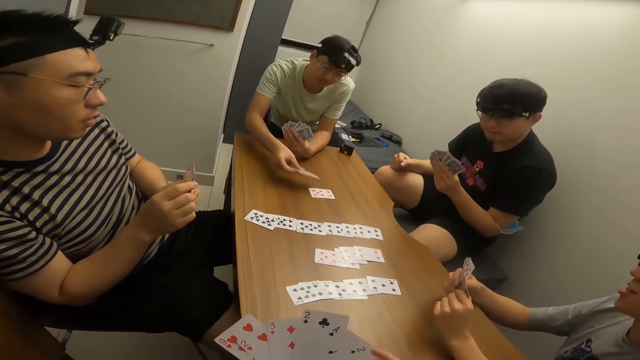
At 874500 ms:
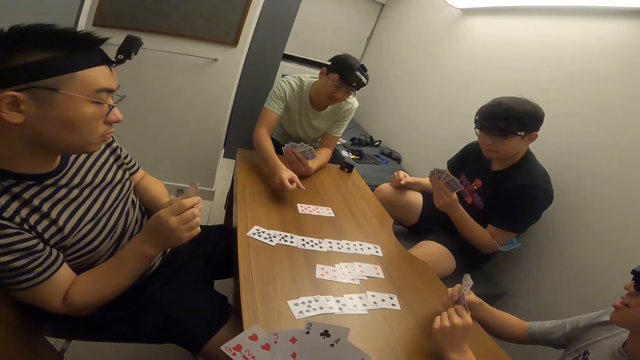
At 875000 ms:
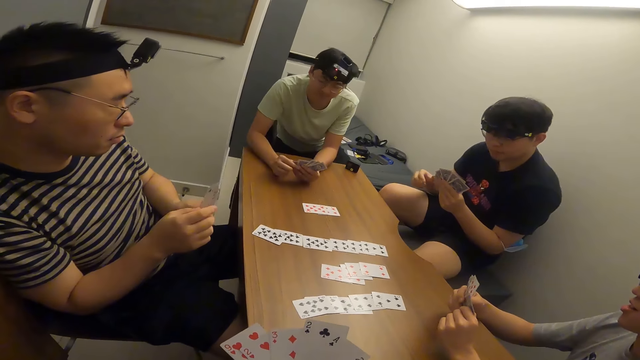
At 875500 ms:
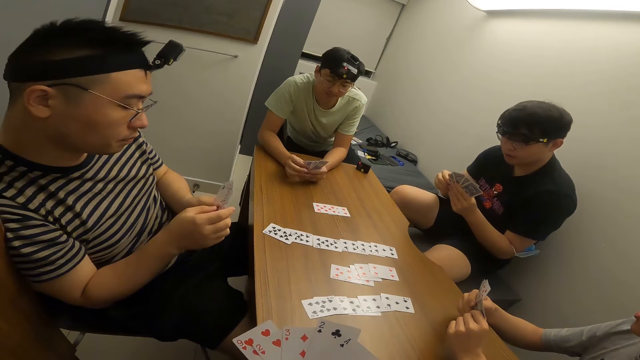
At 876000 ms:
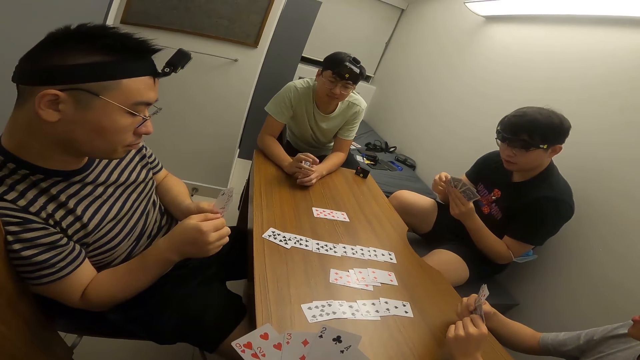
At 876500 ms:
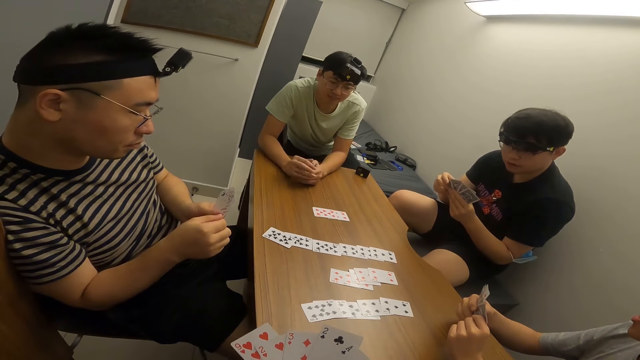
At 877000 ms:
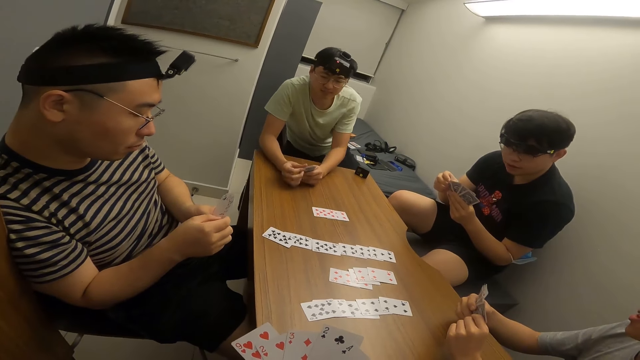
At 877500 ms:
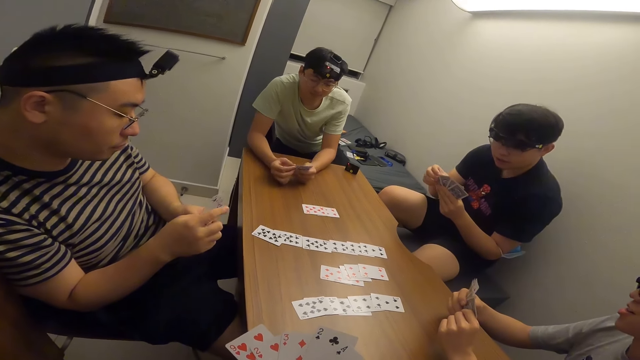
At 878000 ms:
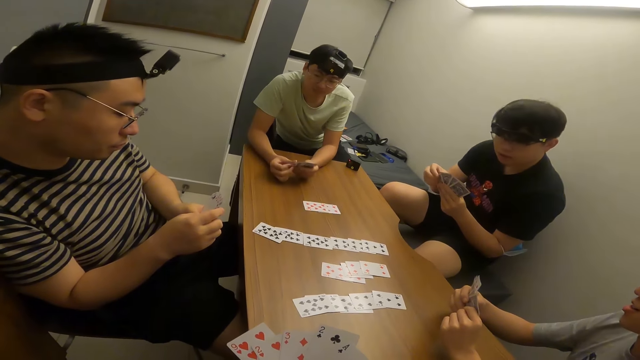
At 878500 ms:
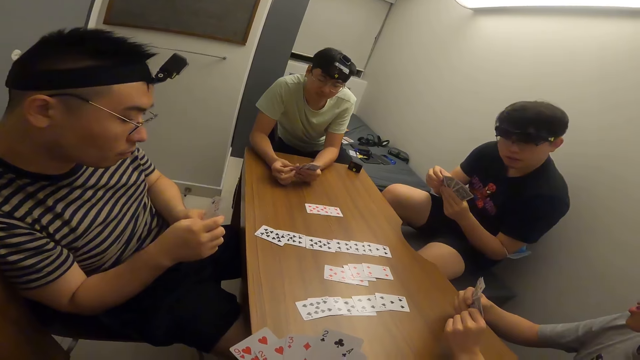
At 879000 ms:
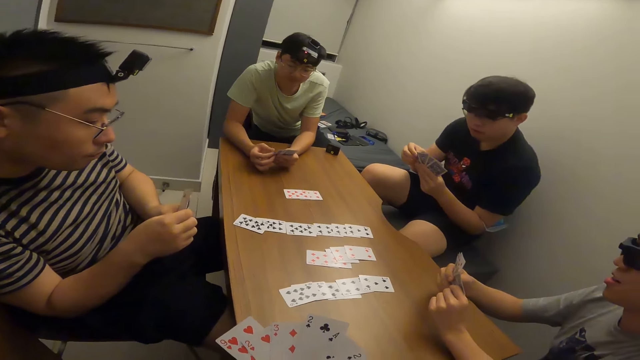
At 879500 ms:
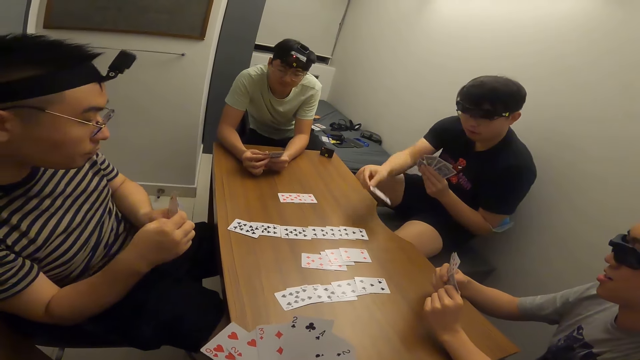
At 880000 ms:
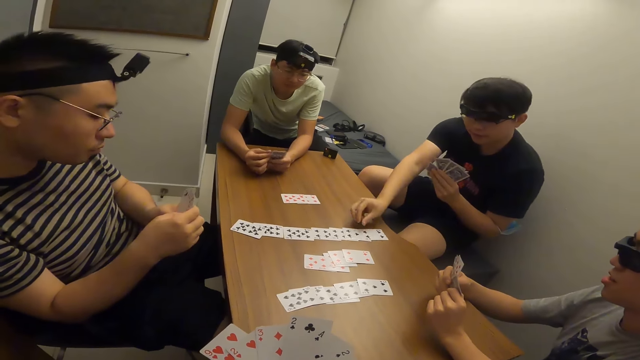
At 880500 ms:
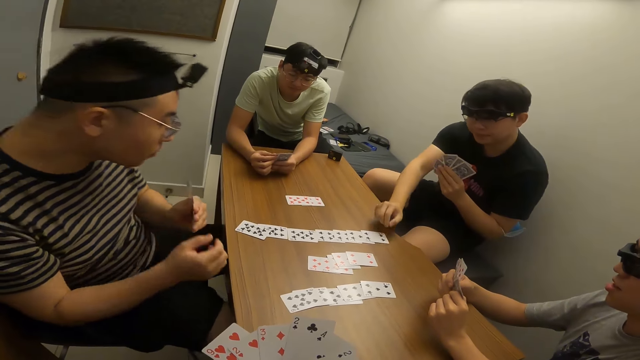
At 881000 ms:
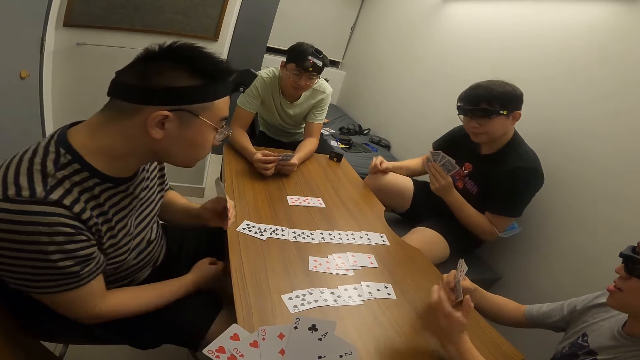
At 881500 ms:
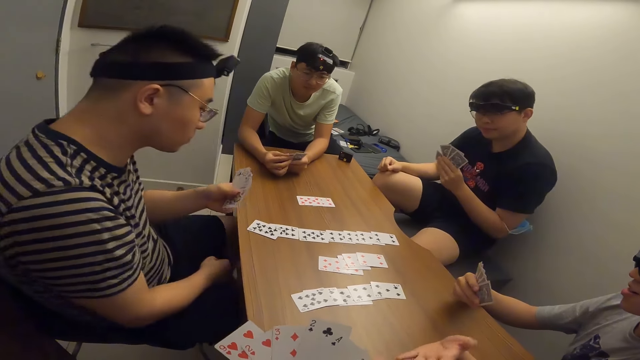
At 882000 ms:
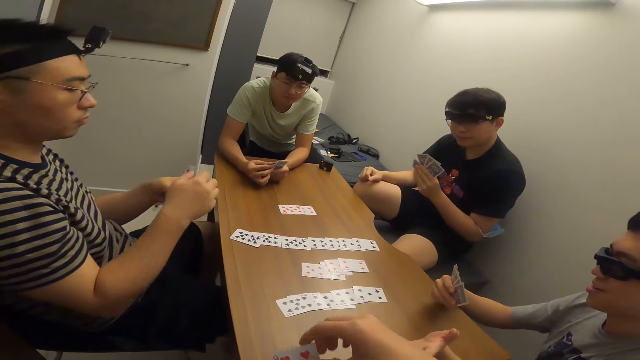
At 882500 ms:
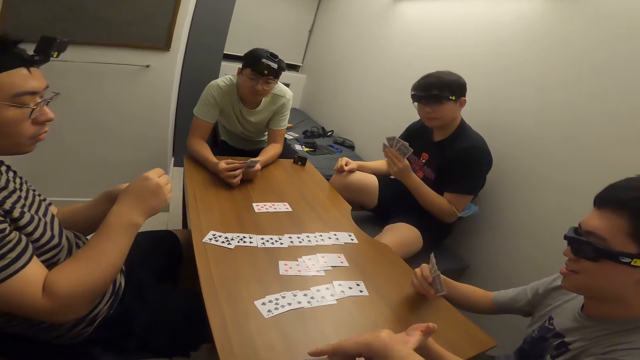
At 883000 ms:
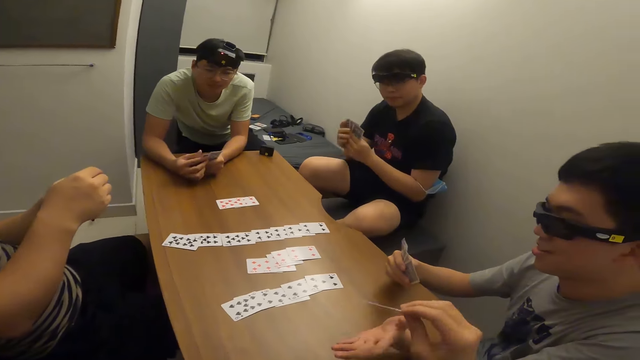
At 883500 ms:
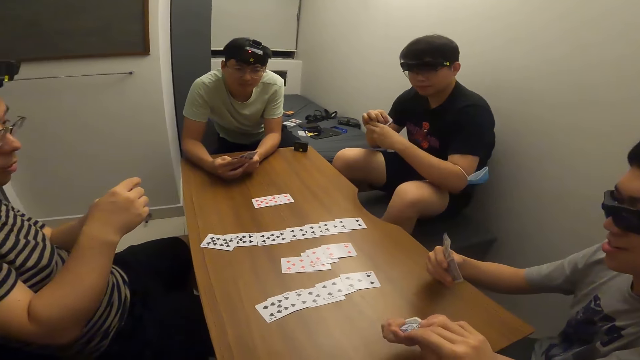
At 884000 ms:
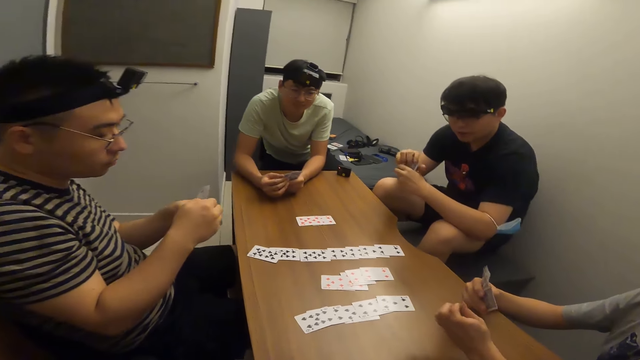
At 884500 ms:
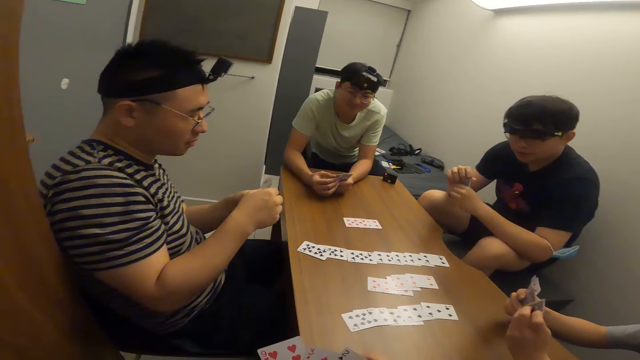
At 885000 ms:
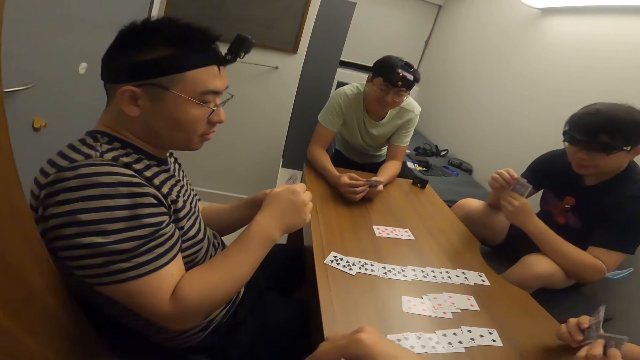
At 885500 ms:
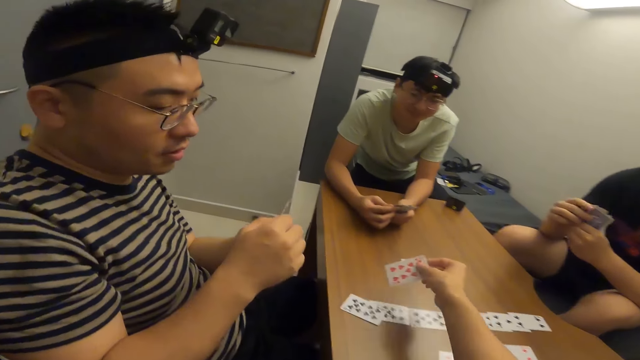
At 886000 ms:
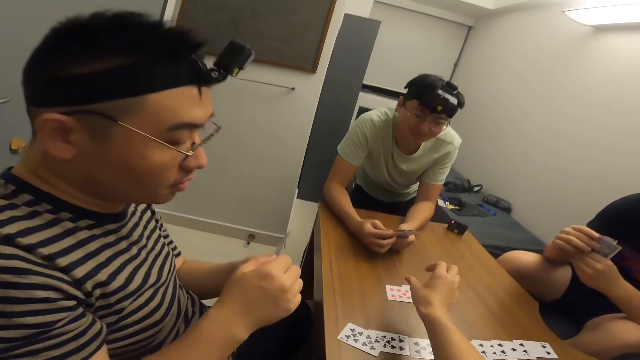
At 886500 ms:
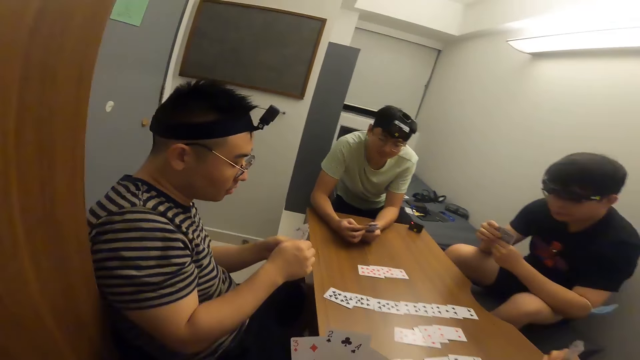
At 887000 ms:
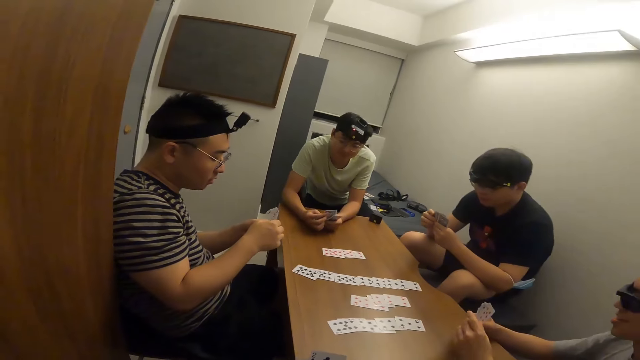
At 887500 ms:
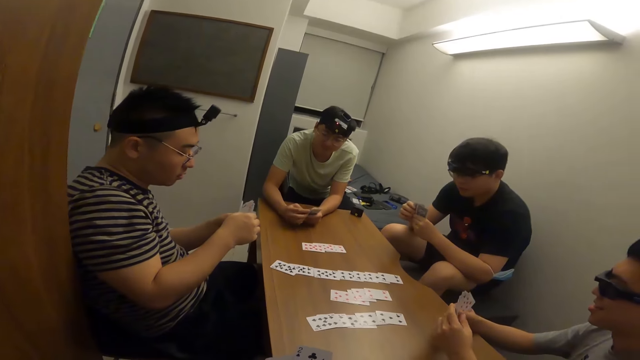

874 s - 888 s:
A man places a card on the table with his right hand. Another man places a card on the table with his right hand. The camera wearer passes a card to a third man with his right hand. He places a card on the table with his right hand.

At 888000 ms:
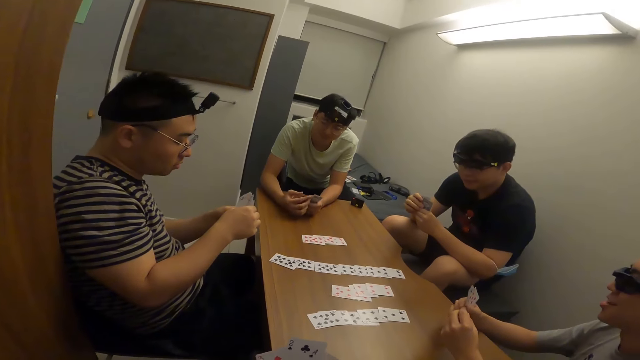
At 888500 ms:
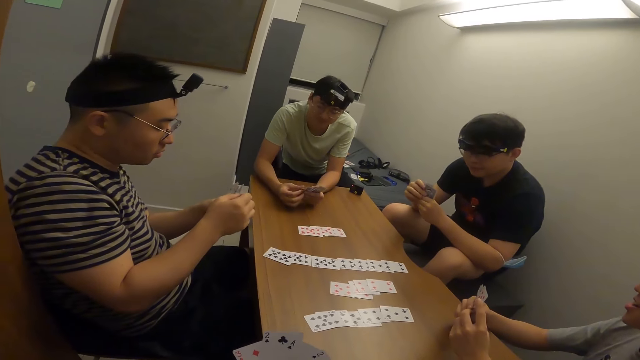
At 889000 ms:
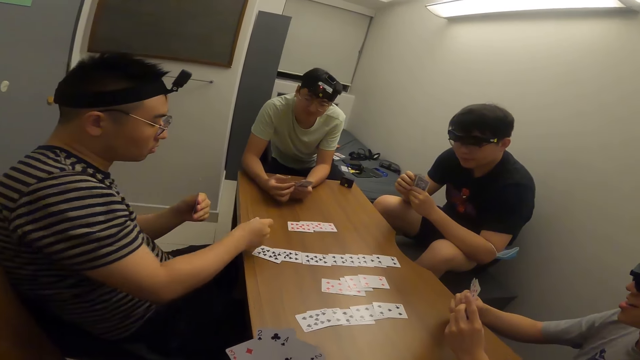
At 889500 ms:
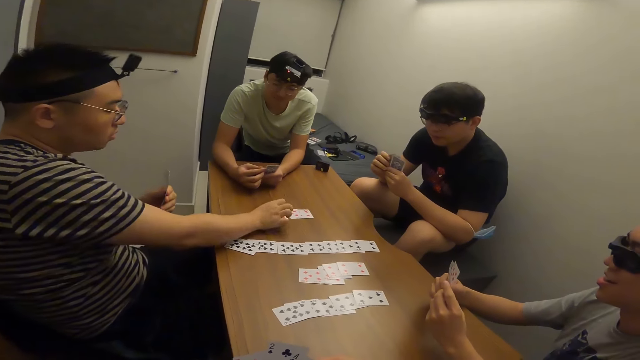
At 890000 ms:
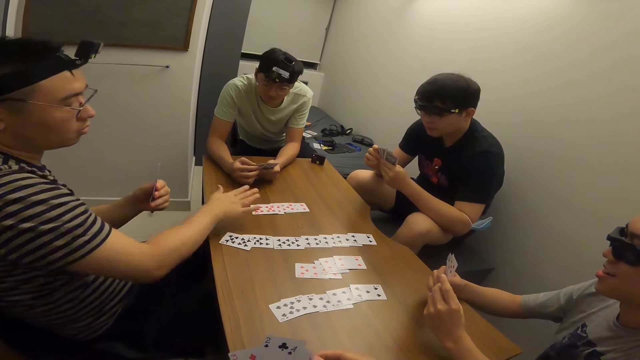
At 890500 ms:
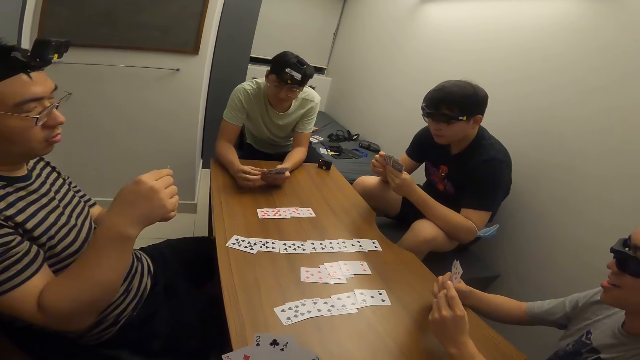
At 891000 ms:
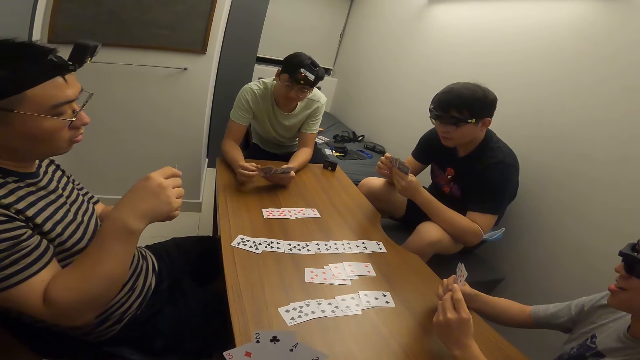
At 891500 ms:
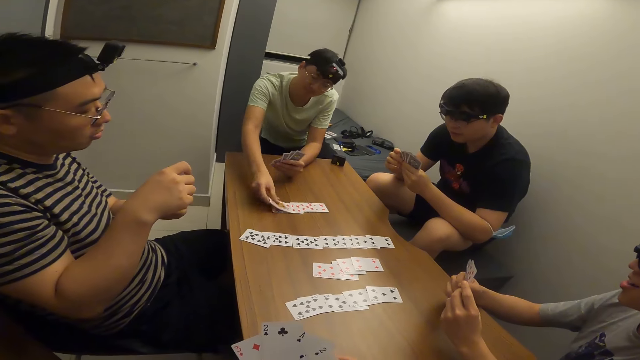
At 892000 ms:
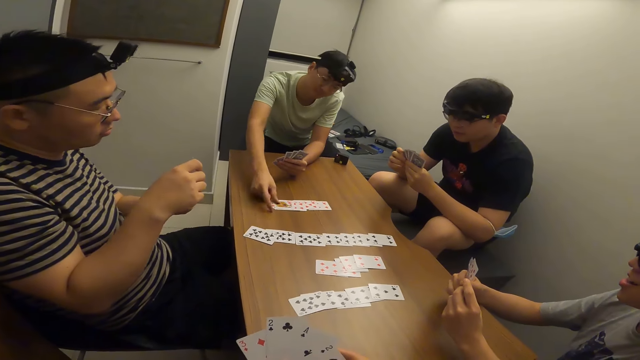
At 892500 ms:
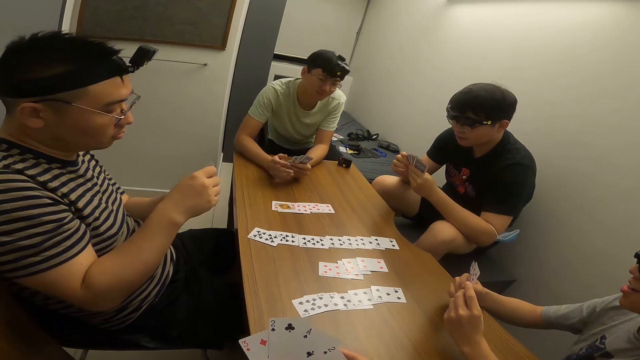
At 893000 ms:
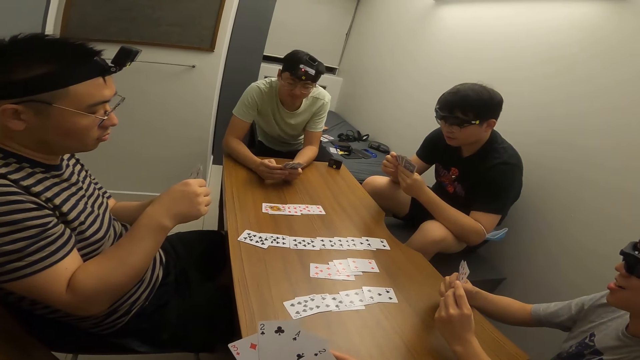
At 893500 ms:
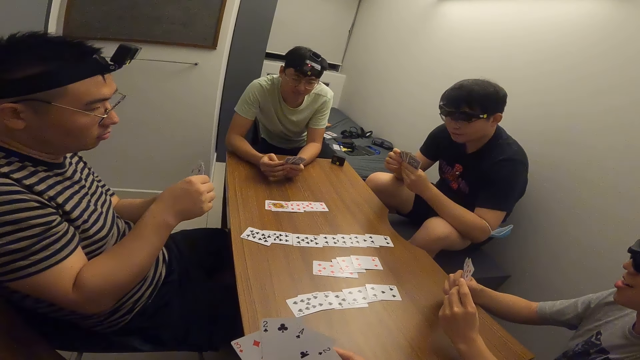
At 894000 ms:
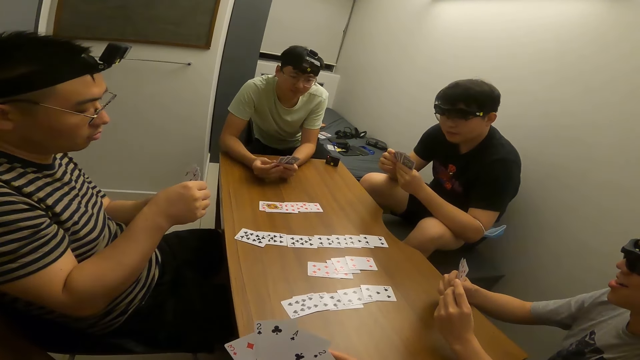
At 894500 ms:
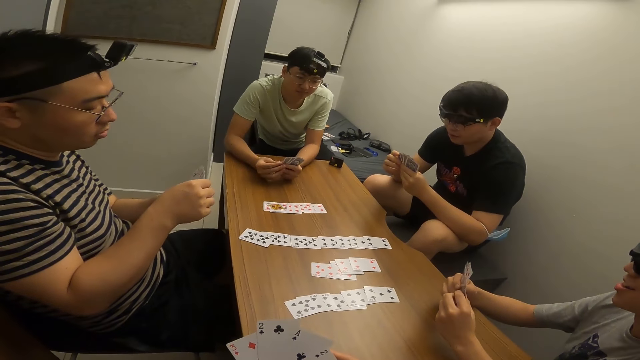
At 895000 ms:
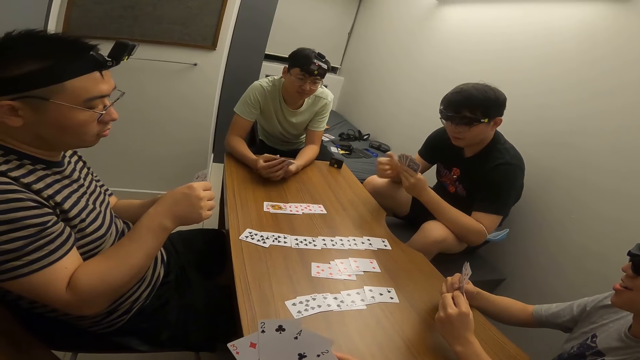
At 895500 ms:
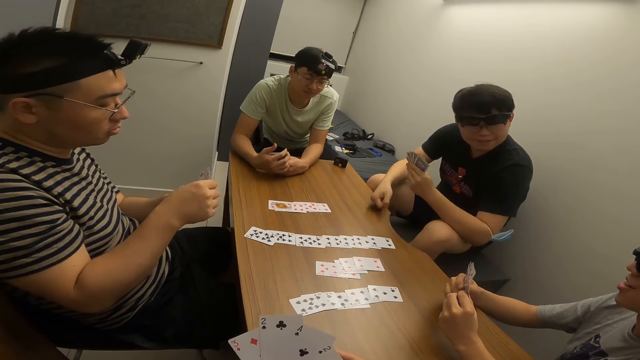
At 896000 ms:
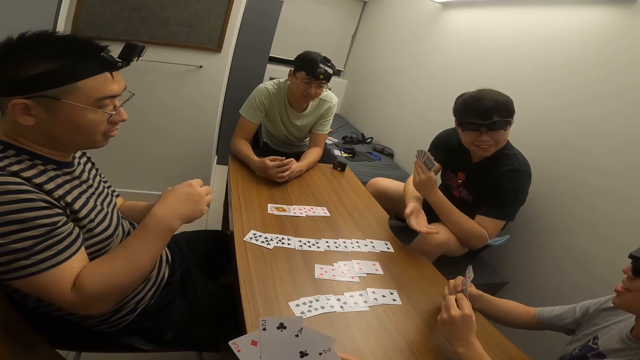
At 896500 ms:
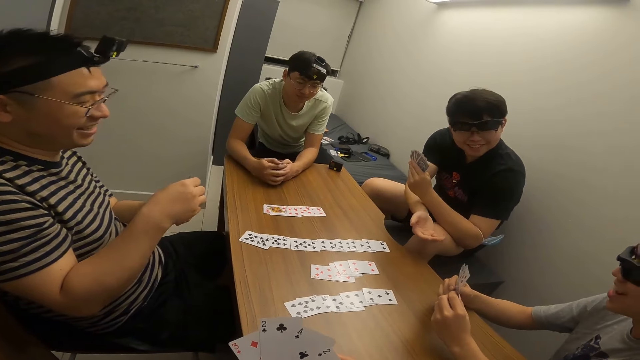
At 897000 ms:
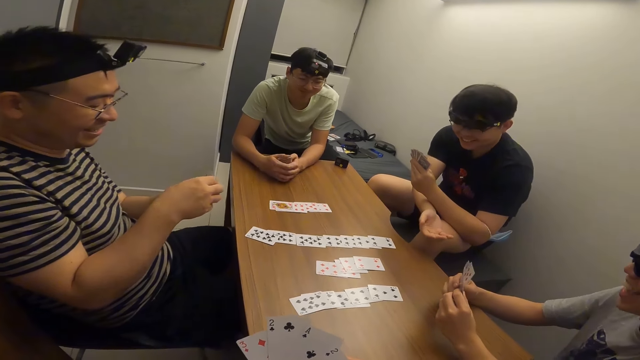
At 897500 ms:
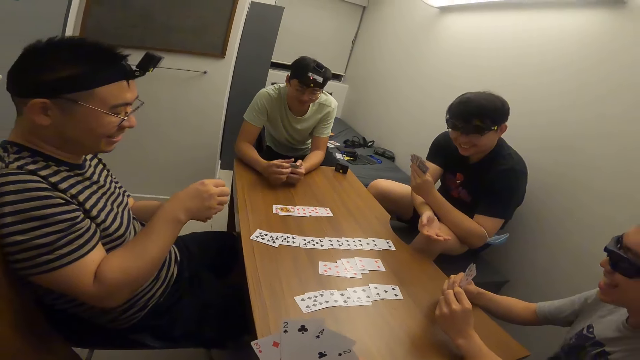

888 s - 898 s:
A man places a card on the table with his right hand. Another man places a card on the table with his right hand. Another person makes a gesture.
